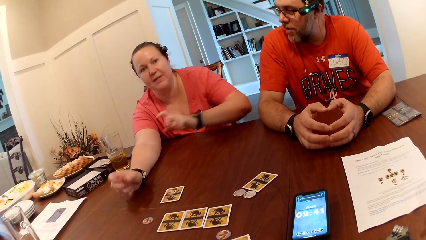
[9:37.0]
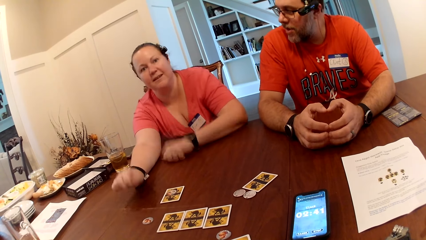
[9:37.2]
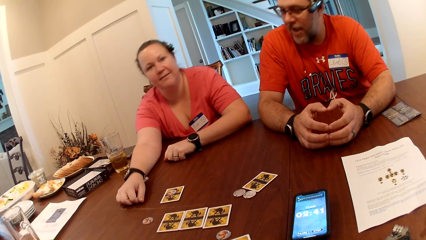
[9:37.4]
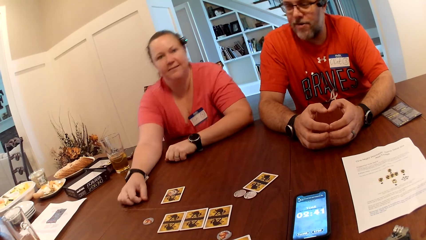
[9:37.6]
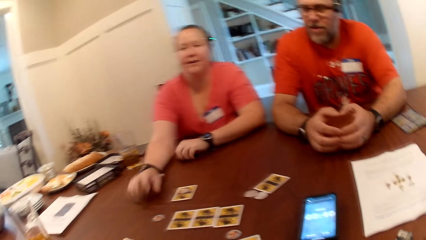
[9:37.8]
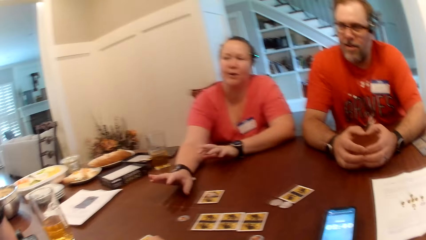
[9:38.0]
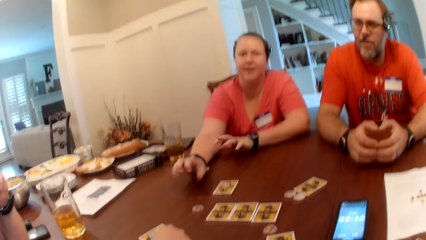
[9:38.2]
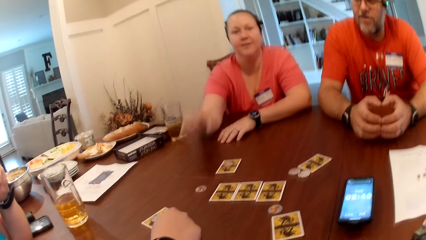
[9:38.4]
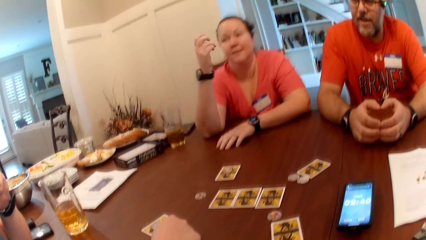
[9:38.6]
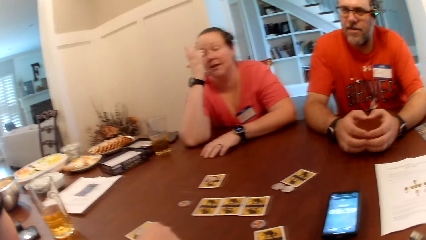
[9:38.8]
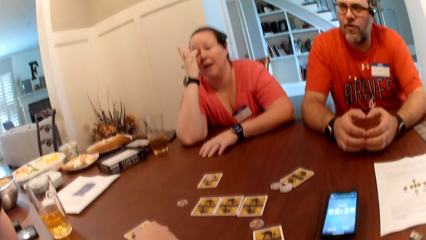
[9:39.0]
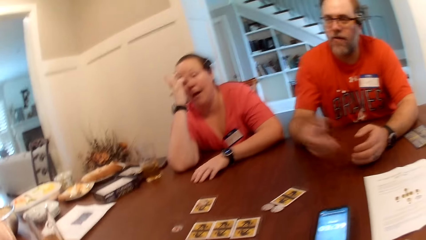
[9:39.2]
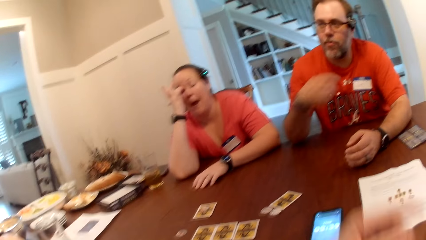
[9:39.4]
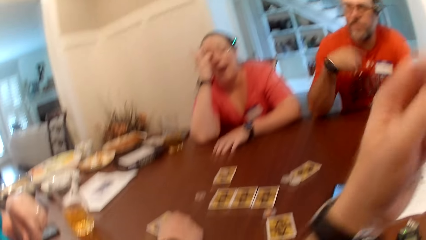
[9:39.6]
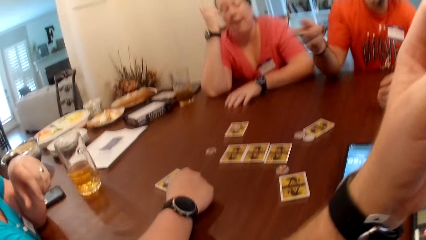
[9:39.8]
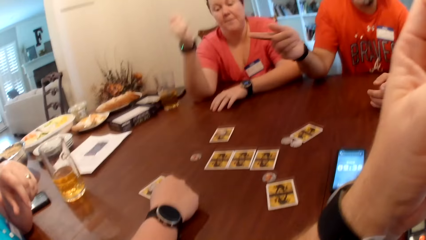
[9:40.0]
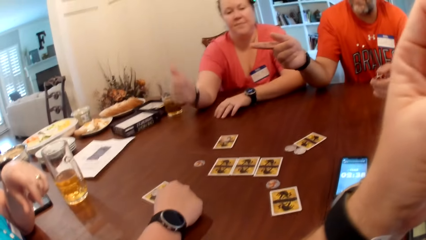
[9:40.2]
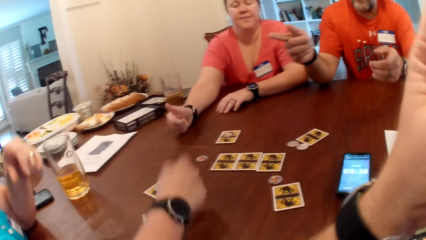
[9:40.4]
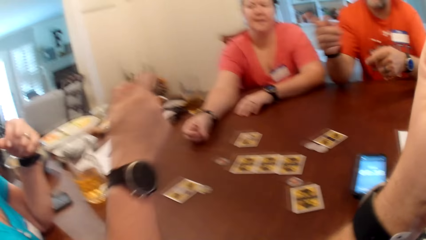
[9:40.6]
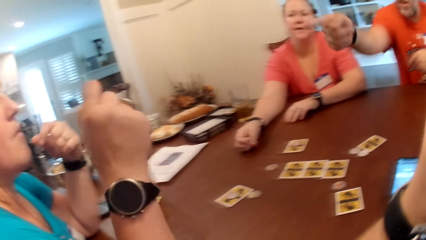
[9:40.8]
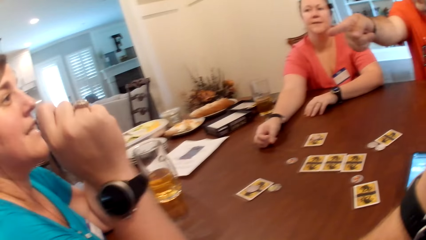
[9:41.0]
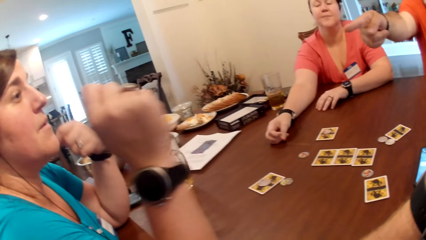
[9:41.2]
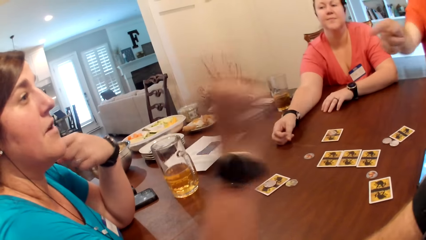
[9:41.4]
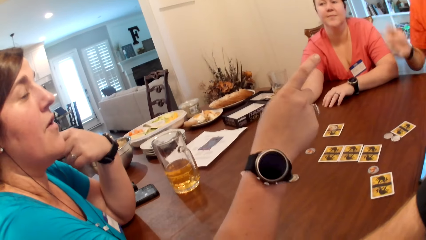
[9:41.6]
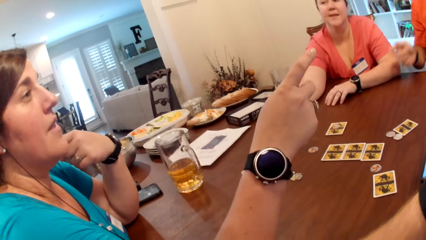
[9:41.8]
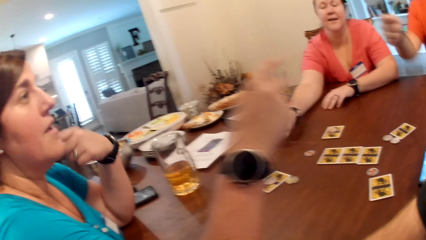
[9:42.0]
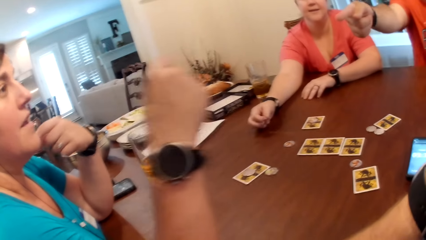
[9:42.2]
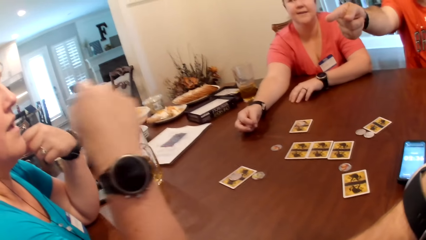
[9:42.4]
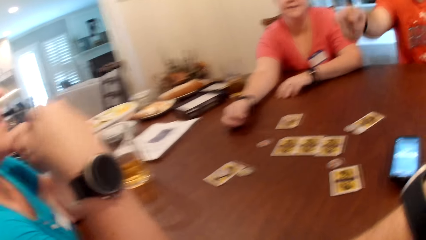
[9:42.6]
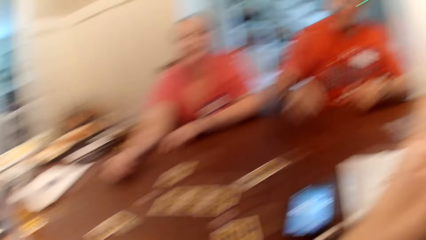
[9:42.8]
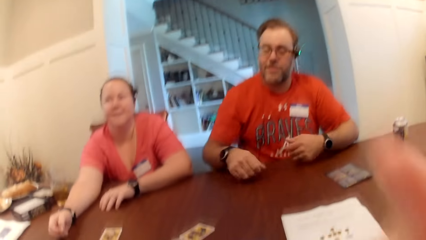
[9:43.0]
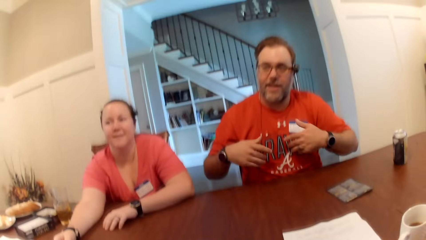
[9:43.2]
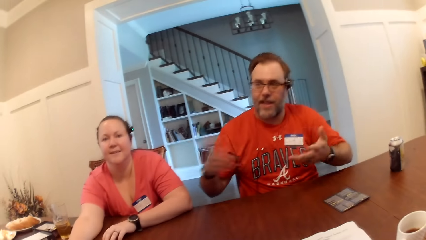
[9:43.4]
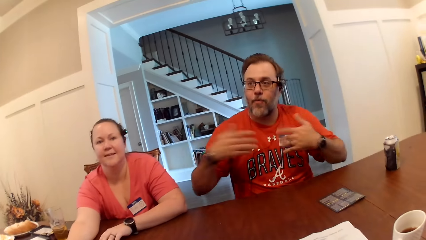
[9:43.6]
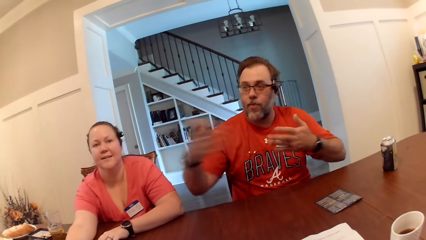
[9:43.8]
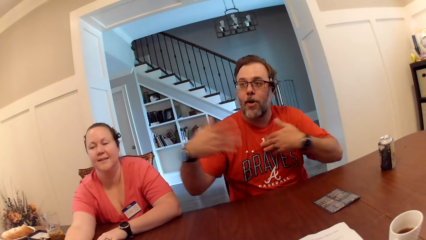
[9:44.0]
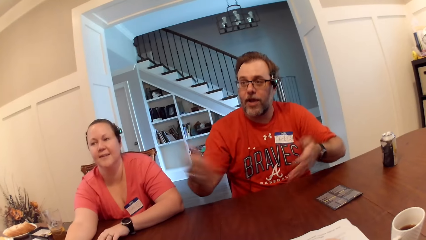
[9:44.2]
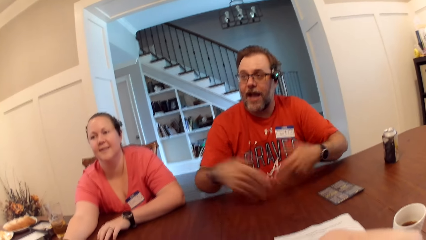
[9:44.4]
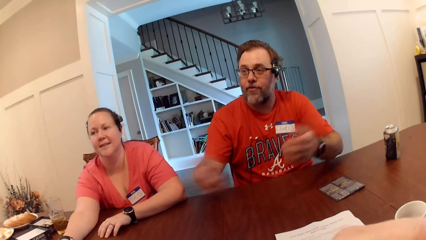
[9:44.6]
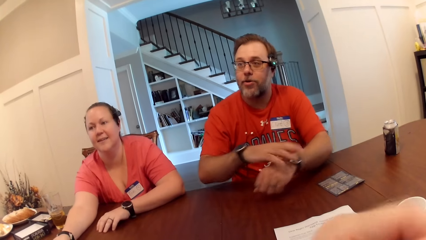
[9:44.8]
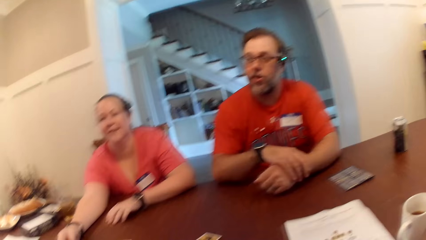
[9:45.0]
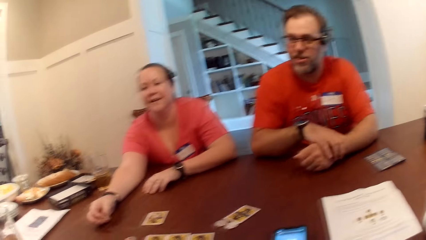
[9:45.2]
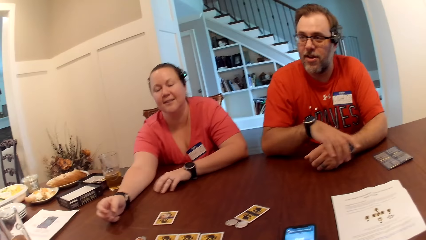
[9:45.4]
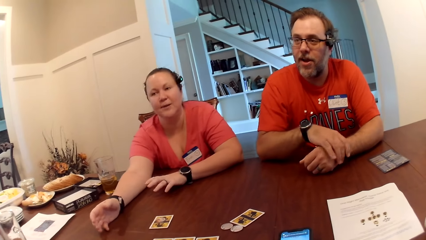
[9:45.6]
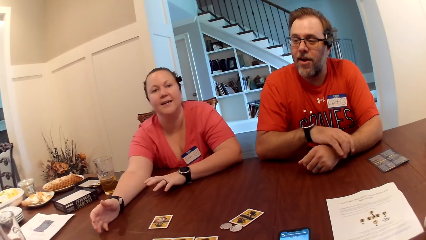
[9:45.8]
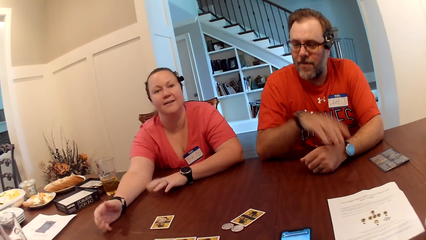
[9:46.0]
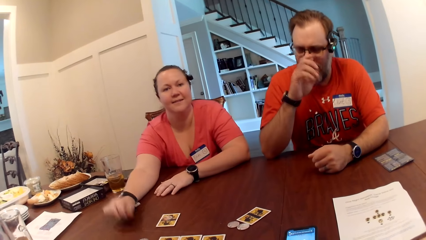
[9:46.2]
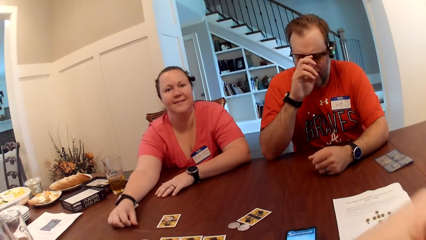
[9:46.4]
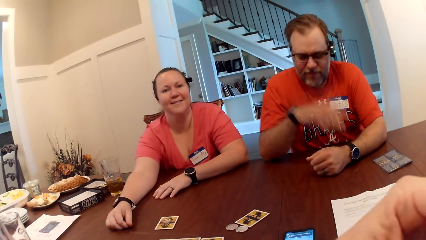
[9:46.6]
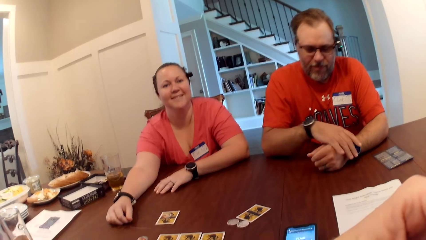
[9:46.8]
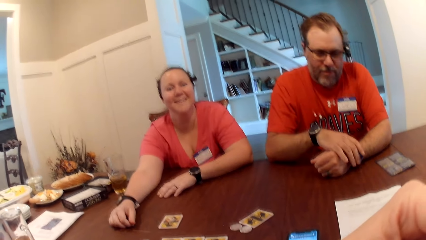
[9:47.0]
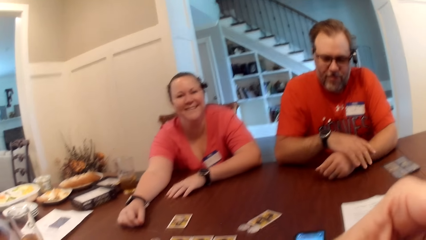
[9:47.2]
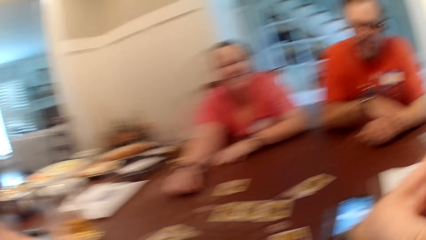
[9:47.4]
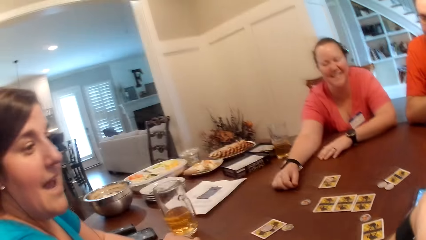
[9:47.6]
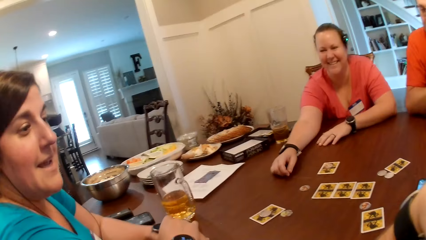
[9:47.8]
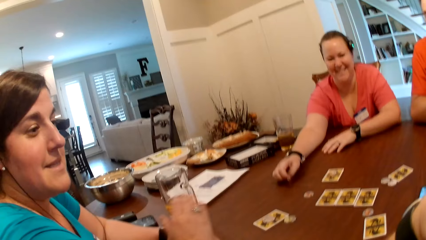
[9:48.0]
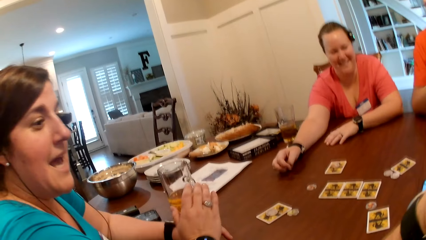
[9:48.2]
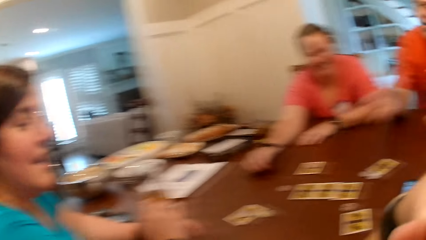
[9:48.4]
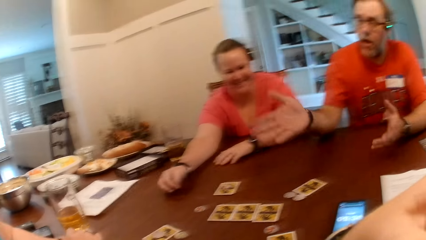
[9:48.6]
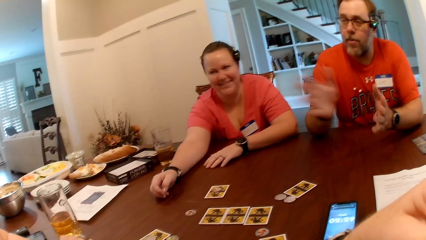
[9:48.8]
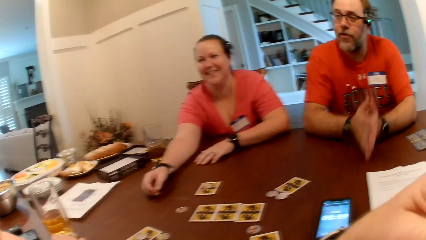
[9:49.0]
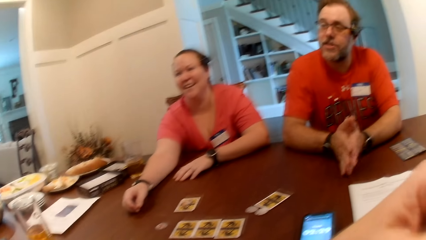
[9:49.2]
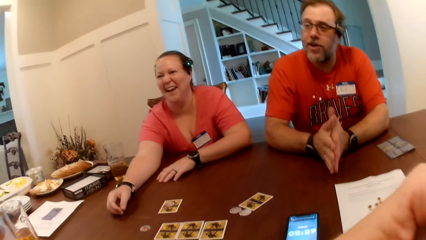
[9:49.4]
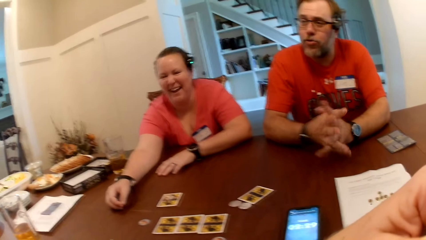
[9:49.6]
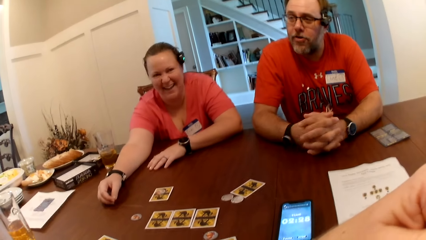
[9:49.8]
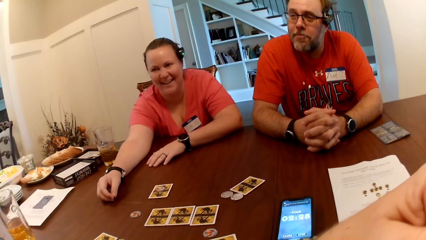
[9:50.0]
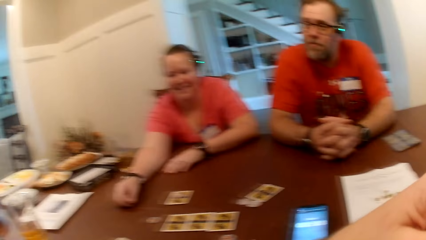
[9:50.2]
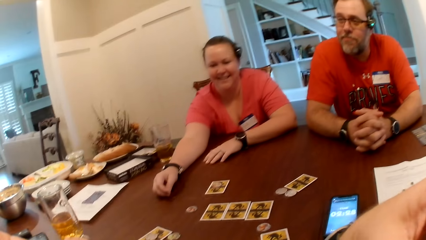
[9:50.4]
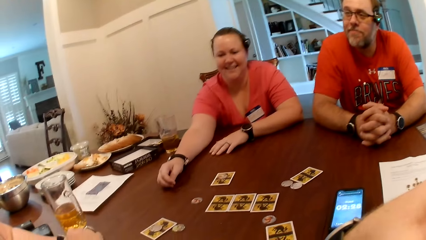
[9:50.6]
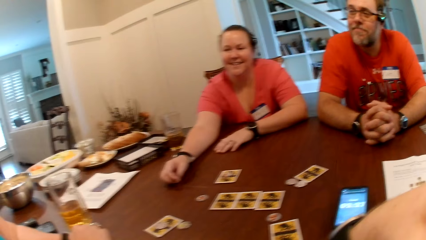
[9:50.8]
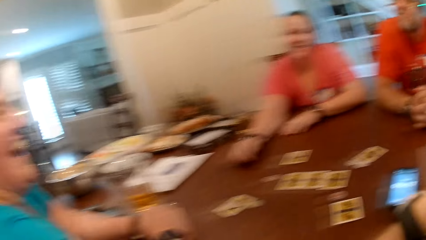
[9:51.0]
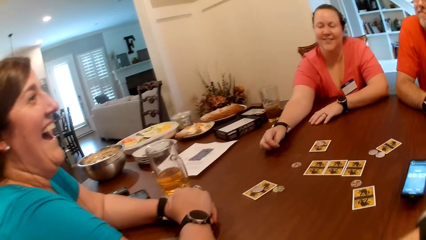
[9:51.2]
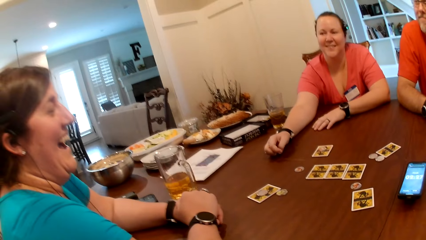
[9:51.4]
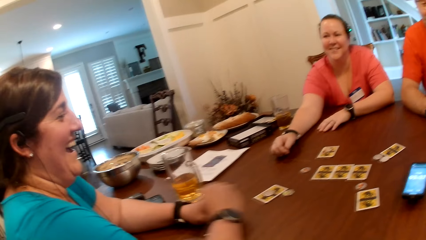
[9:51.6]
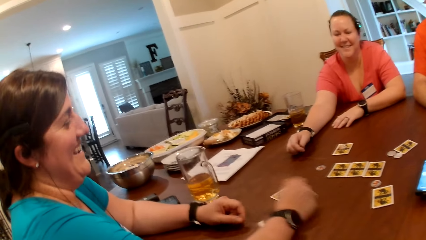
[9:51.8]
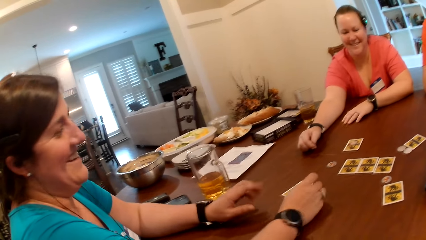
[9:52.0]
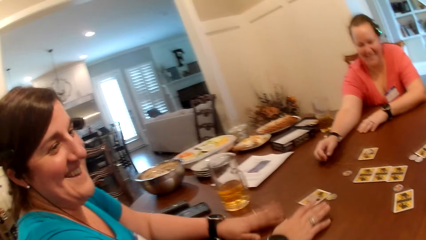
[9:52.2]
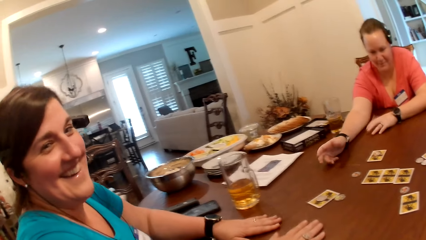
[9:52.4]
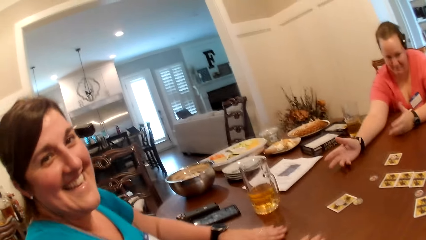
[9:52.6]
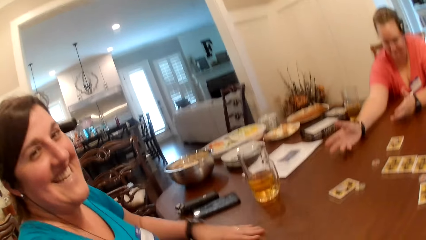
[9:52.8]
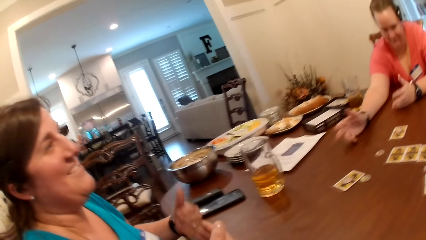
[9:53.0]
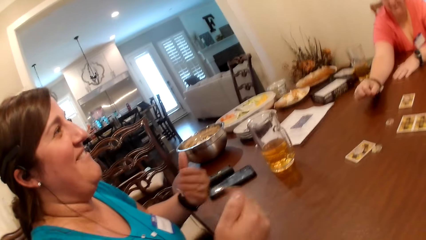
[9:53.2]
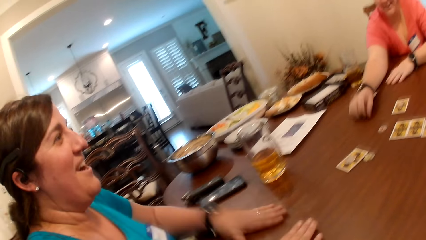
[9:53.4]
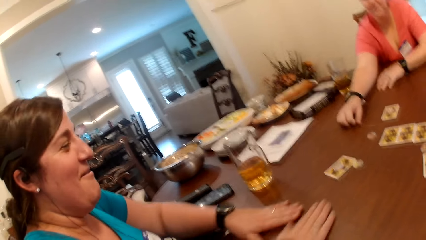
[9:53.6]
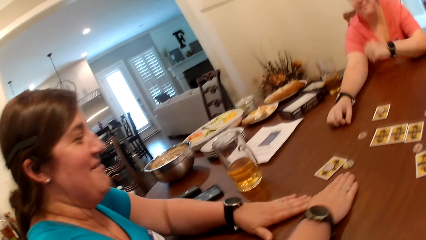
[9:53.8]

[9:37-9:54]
The man converses with the woman. The camera wearer raises a hand.
